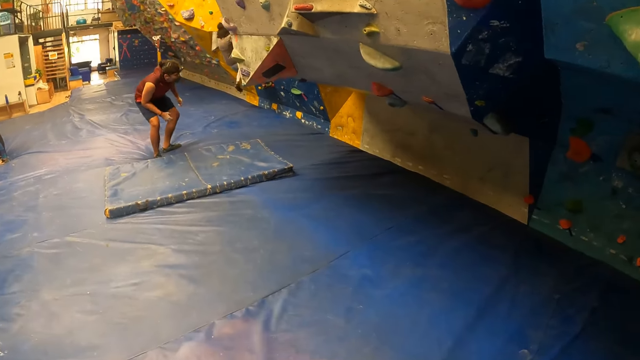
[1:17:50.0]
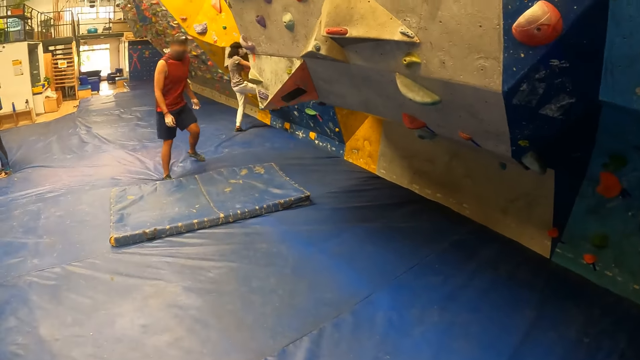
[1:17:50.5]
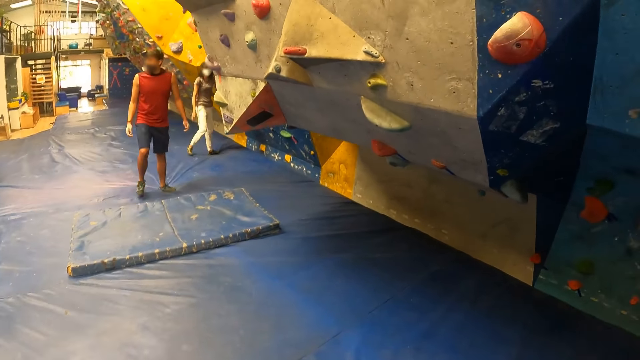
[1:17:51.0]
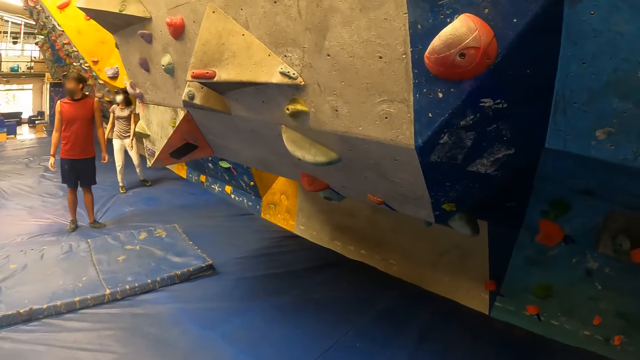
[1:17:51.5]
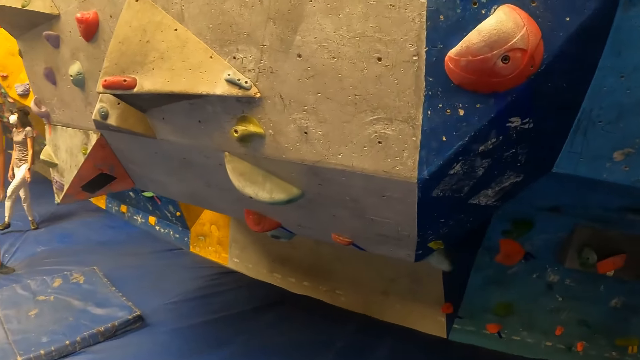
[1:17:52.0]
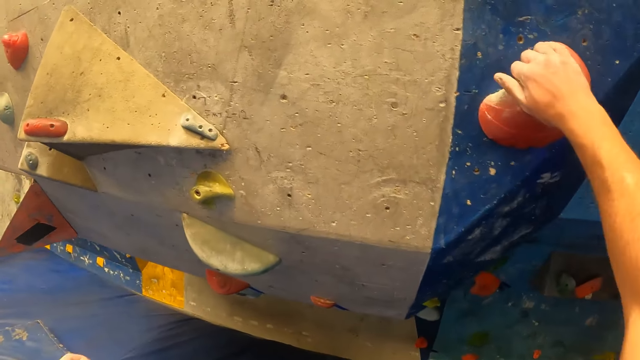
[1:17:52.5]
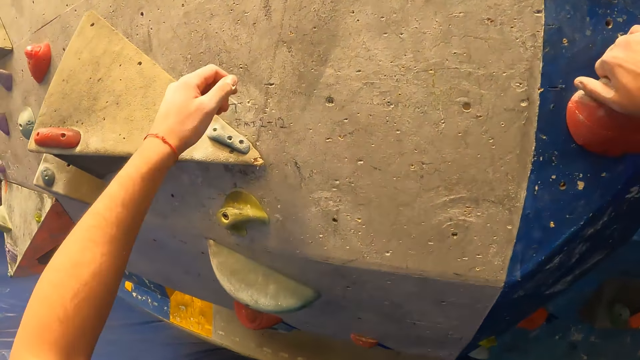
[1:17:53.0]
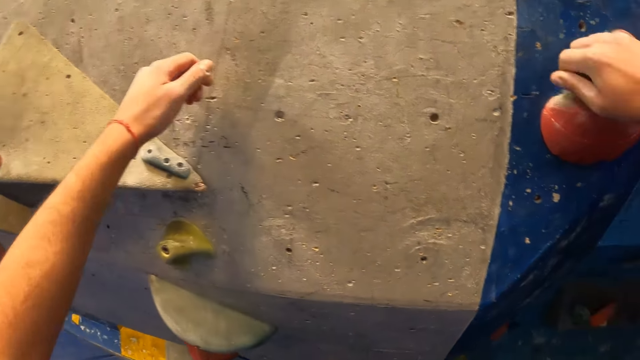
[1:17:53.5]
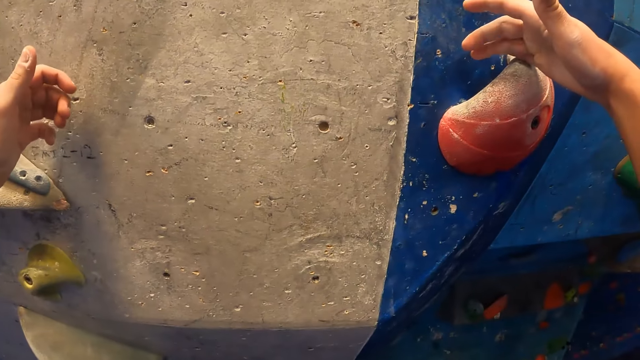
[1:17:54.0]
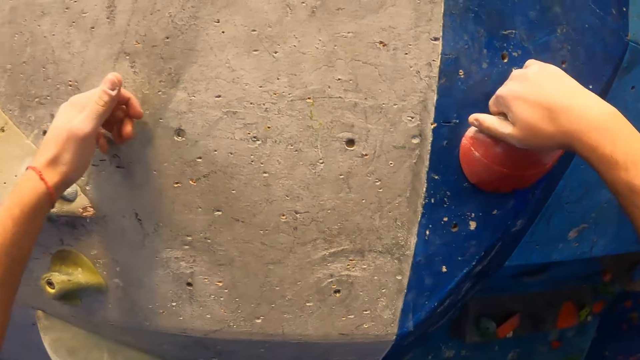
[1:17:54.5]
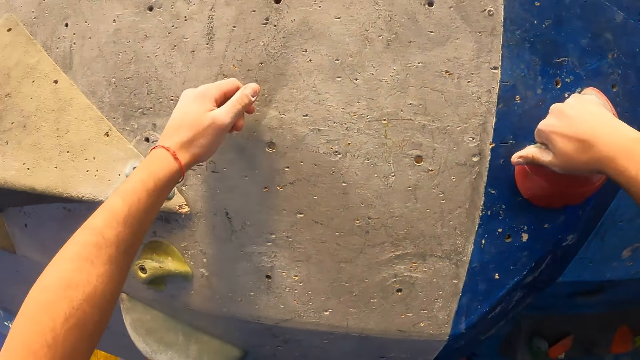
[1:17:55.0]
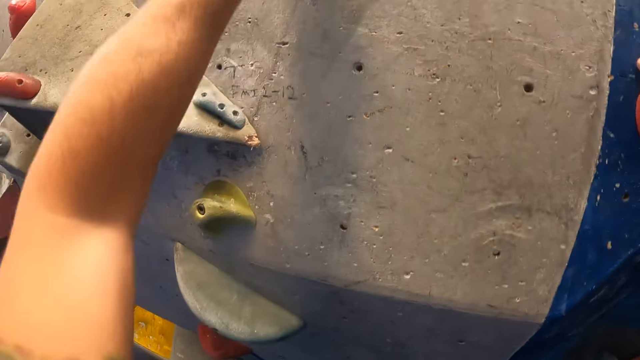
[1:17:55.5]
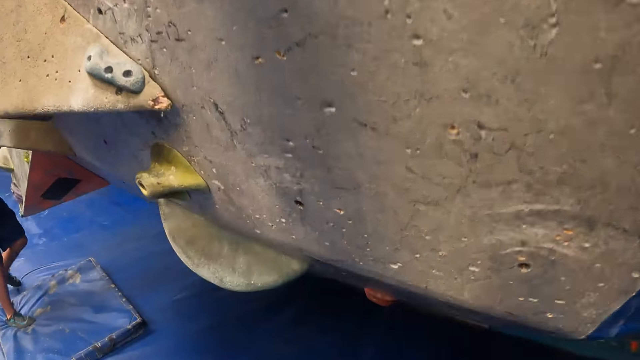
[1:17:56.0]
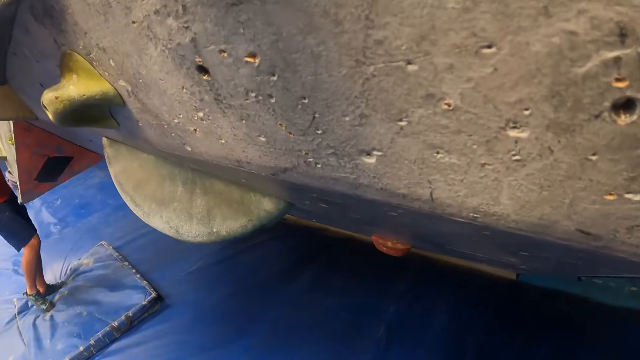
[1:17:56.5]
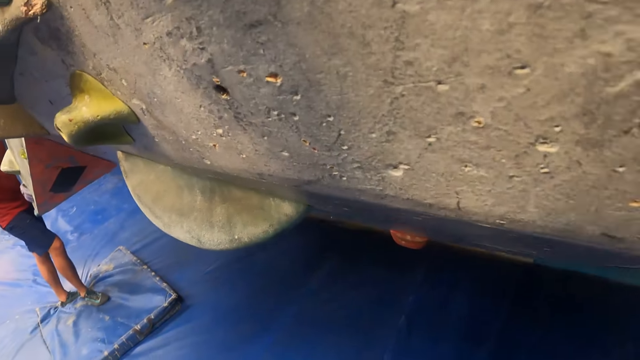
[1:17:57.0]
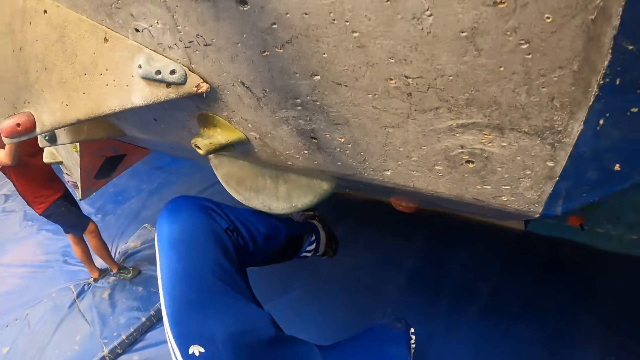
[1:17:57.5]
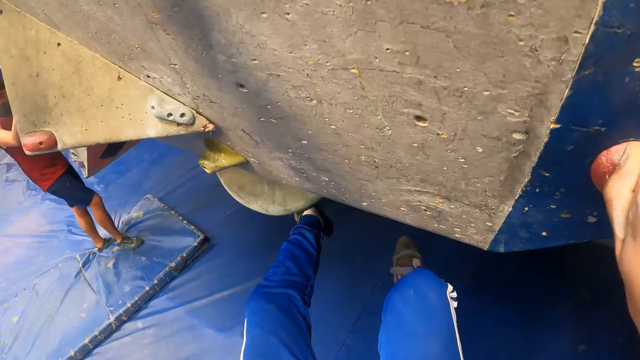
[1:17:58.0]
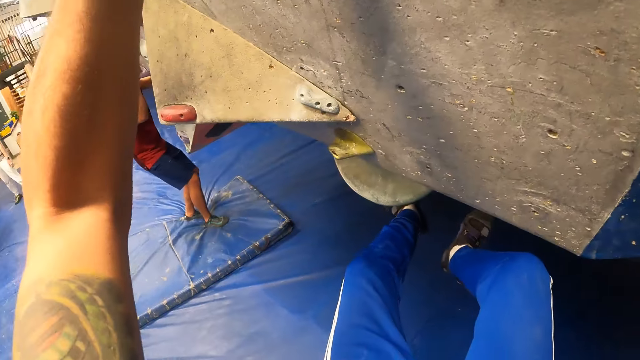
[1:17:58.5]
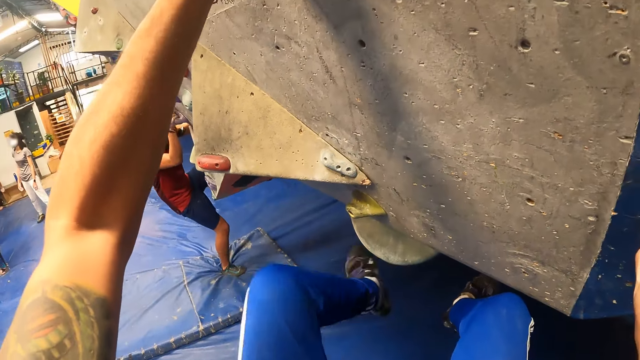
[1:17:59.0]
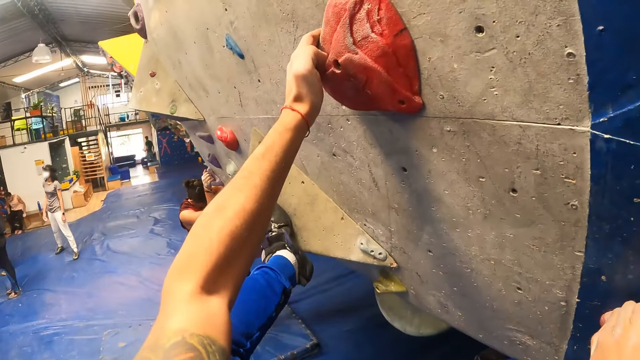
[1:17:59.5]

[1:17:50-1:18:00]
The camera wearer holds the climber. He lifts his hand. He looks at his hand. He holds the climber. He climbs a bouldering wall in a wall climbing centre.

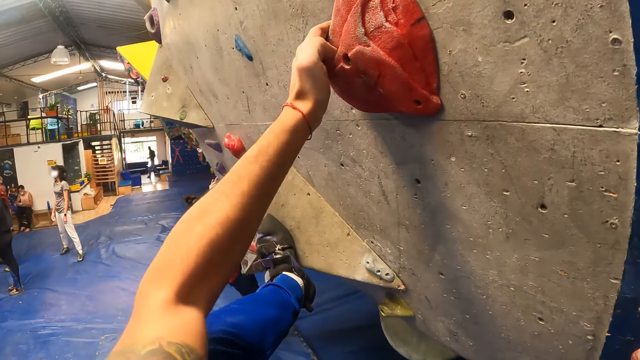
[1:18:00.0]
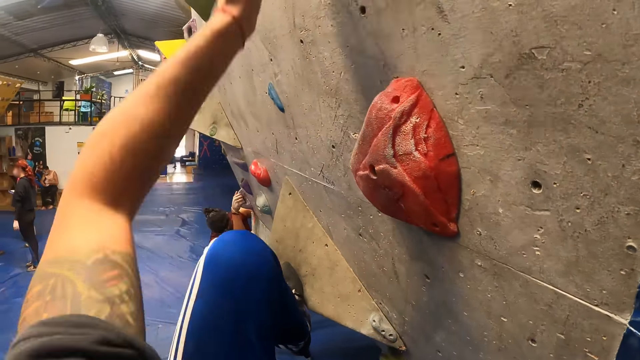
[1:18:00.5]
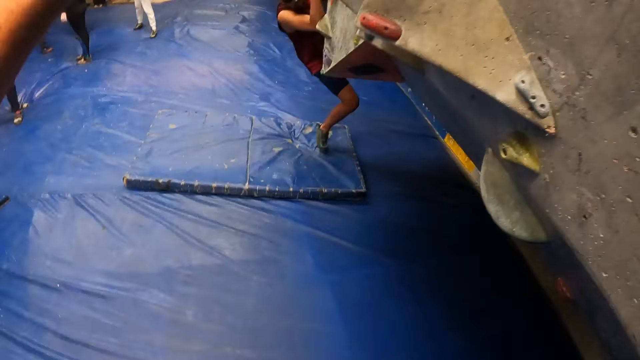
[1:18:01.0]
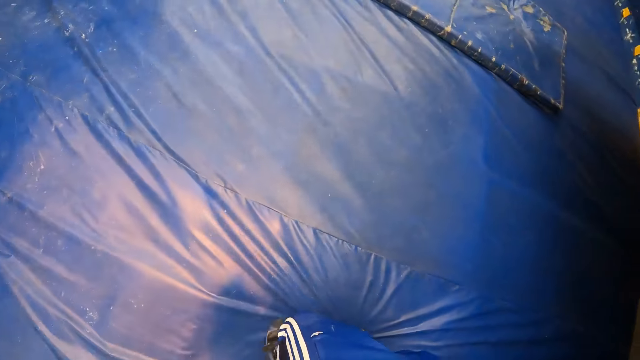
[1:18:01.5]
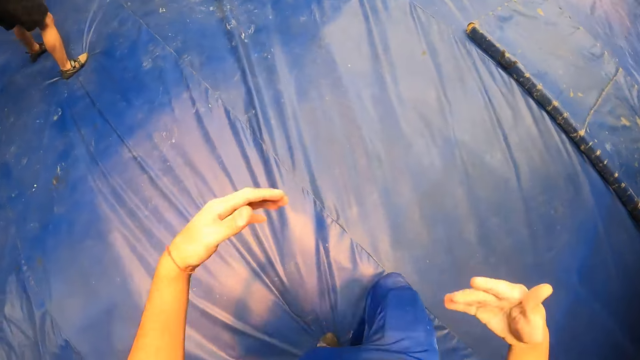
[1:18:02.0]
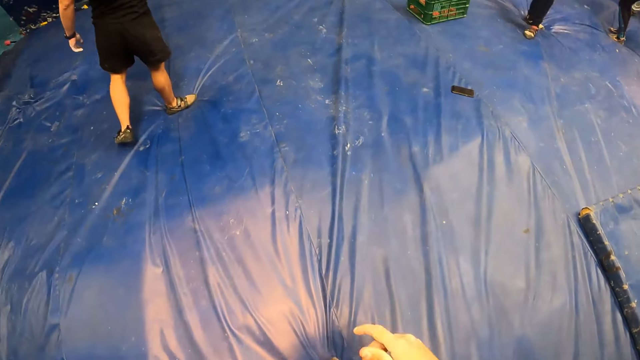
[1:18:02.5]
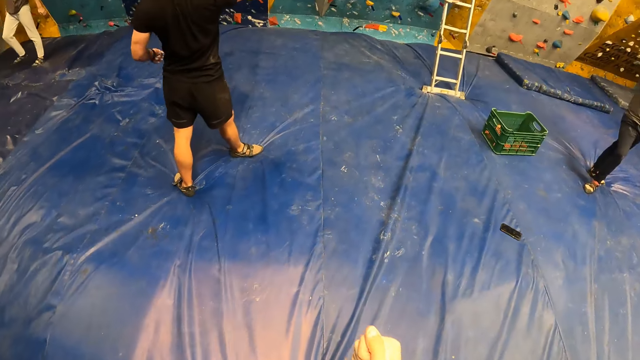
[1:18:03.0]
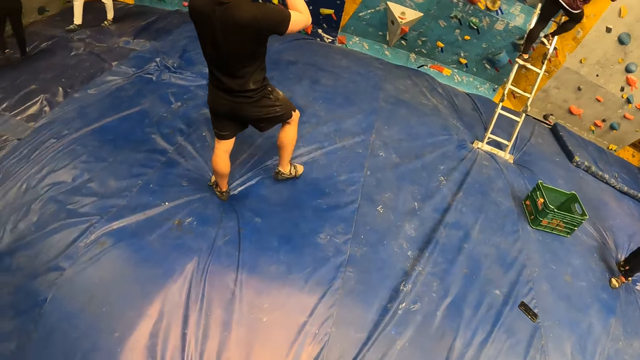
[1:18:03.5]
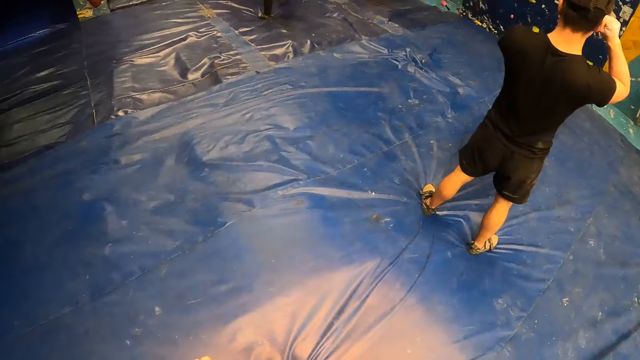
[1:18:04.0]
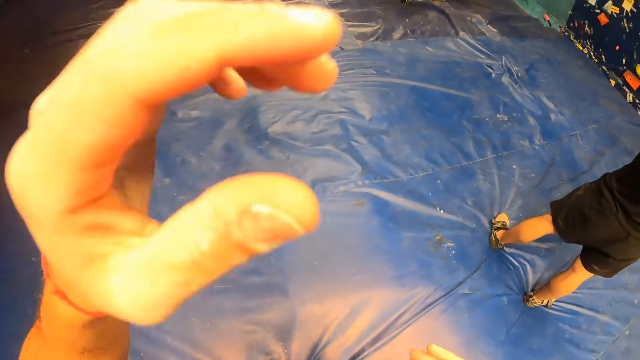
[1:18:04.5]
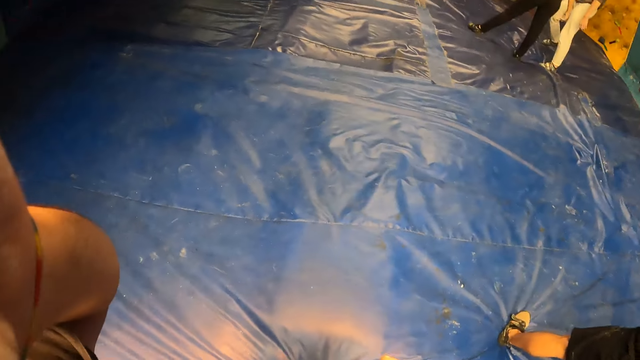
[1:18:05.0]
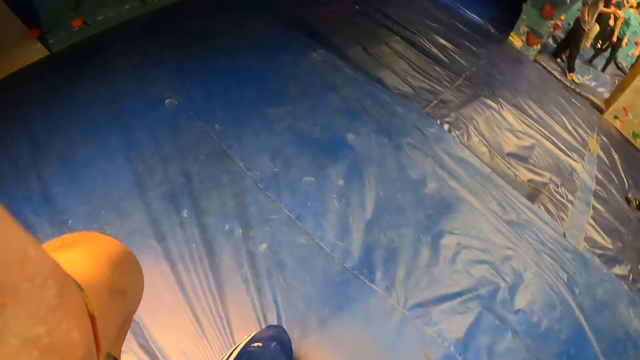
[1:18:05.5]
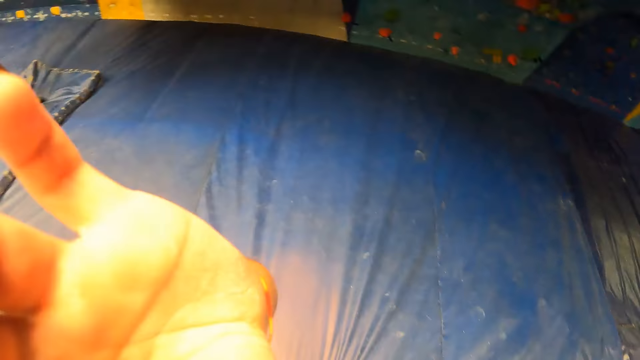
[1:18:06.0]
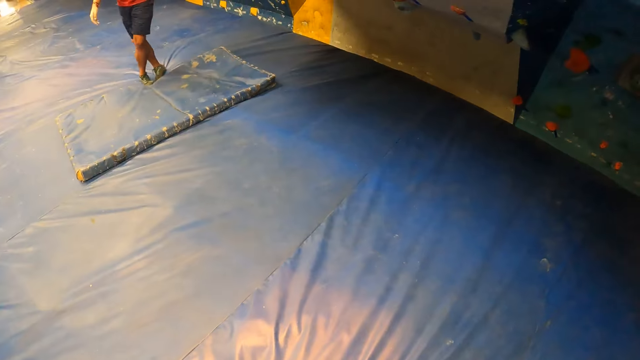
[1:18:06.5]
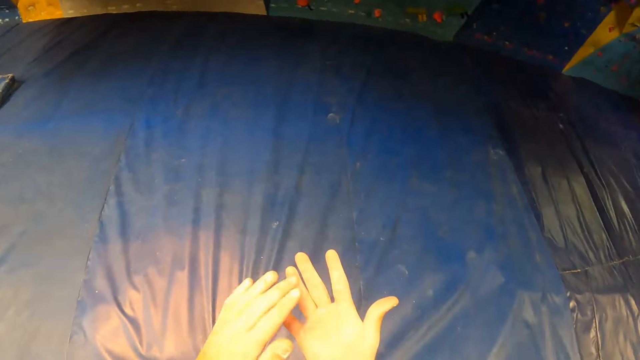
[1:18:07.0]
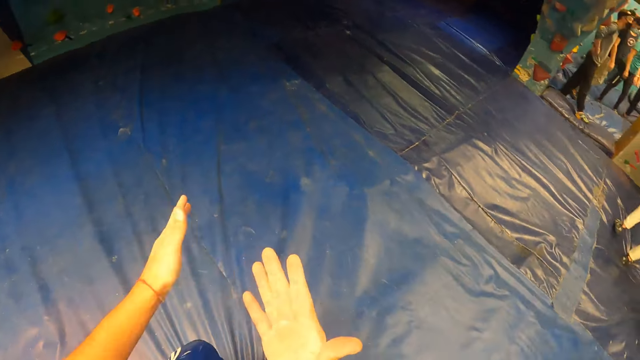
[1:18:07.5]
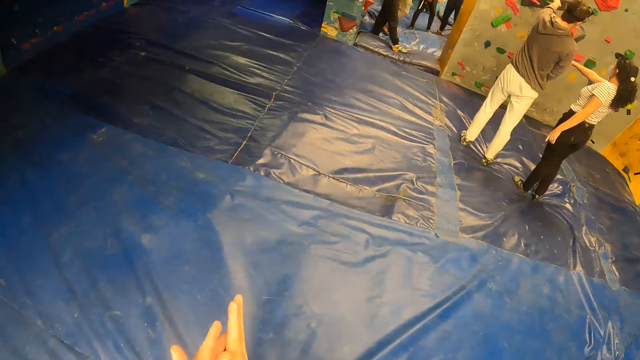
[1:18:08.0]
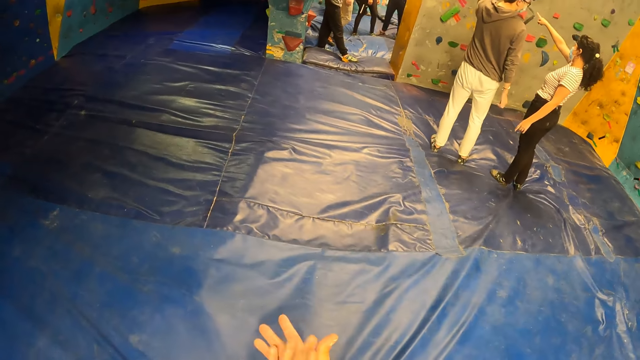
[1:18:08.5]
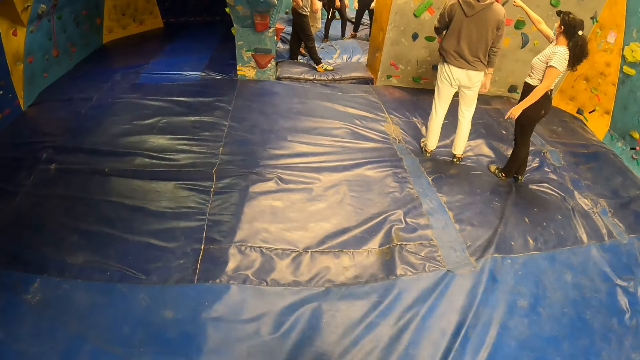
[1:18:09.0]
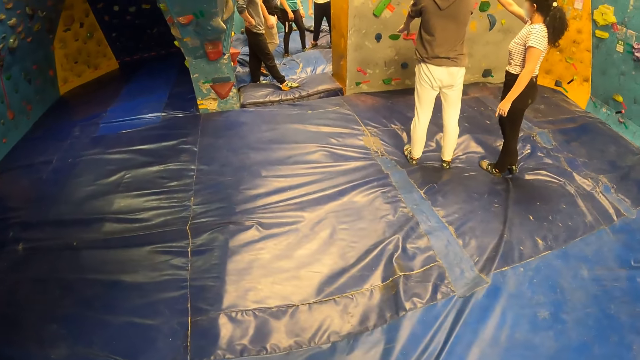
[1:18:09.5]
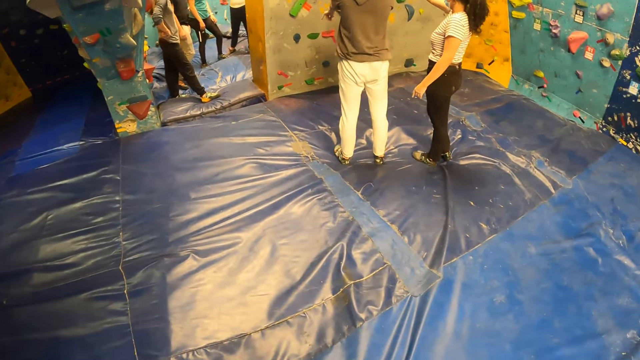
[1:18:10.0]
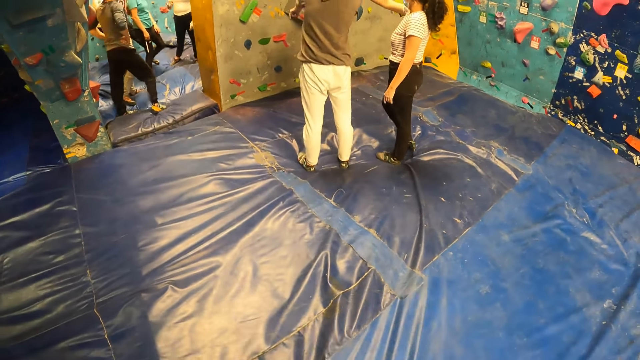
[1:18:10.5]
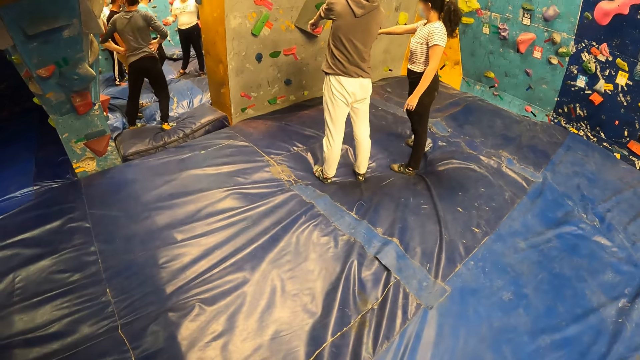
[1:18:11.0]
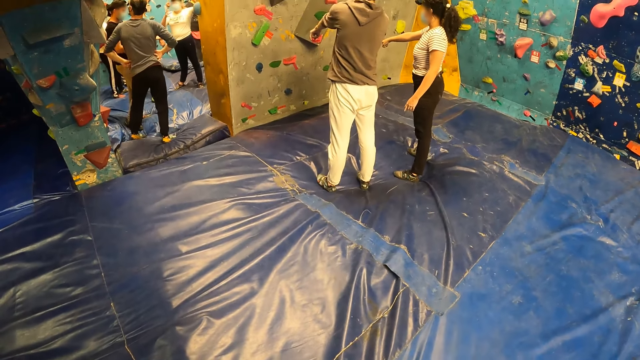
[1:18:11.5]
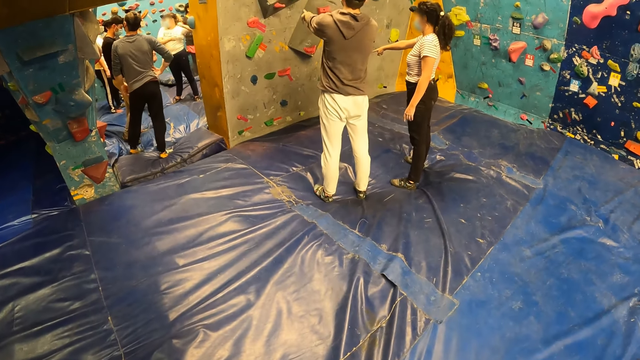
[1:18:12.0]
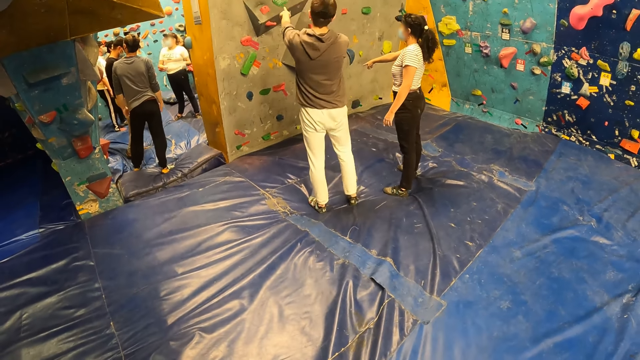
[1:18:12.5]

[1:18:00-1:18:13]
The camera wearer jumps off the bouldering wall. He walks away from the wall and shakes his hand. He puts his left hand on his head. He lifts his hand. He adjusts the camera. He puts down his hand. He rubs his hands. He walks around the room.
